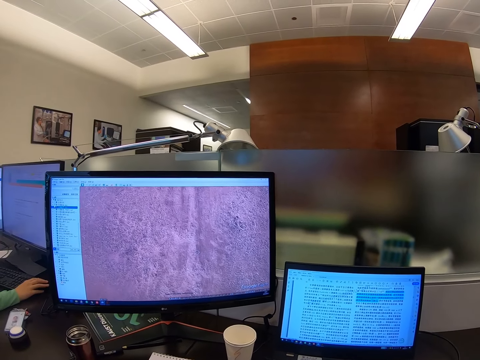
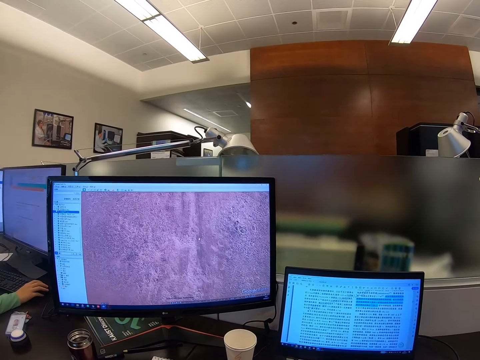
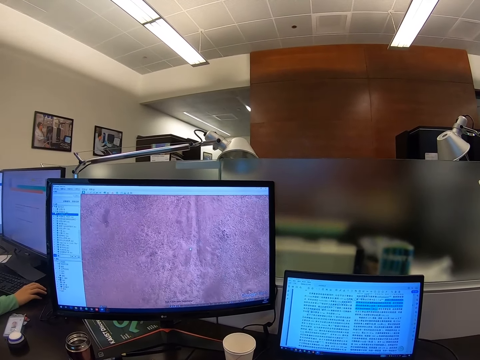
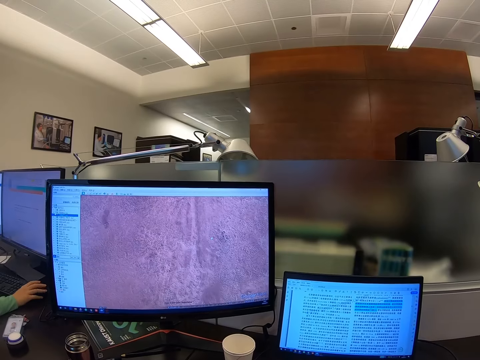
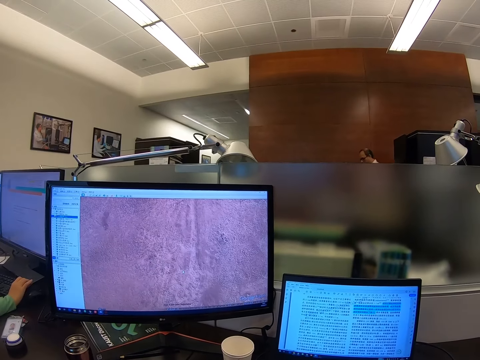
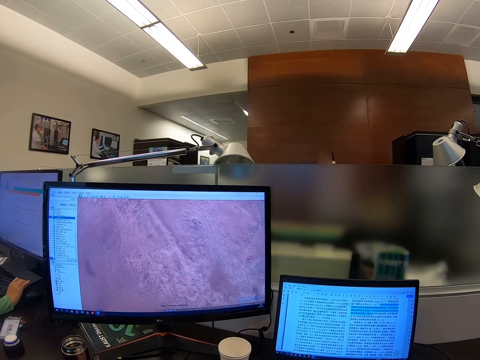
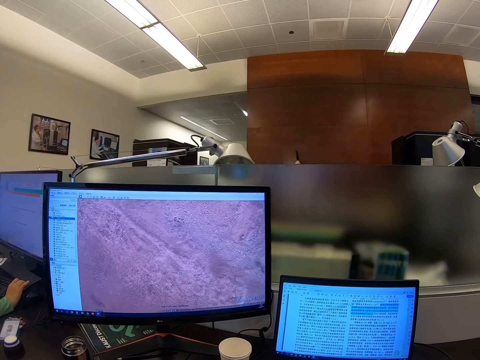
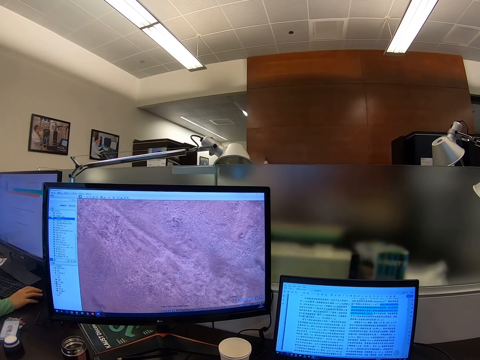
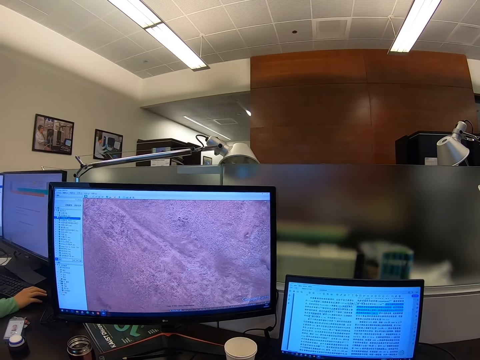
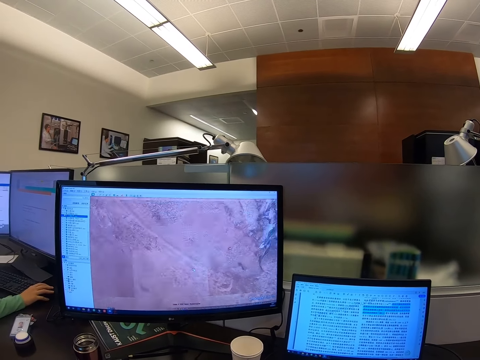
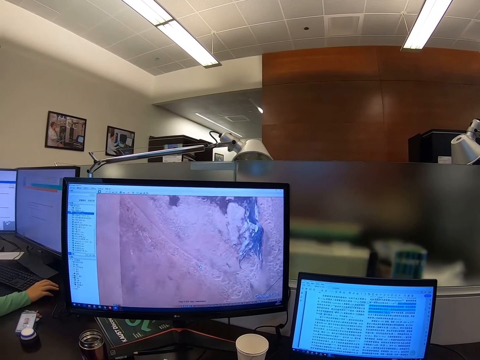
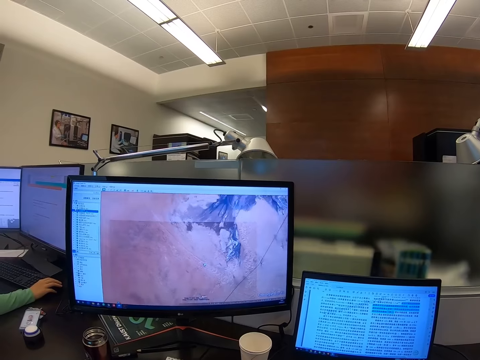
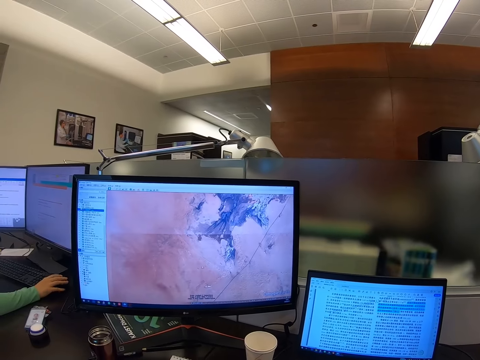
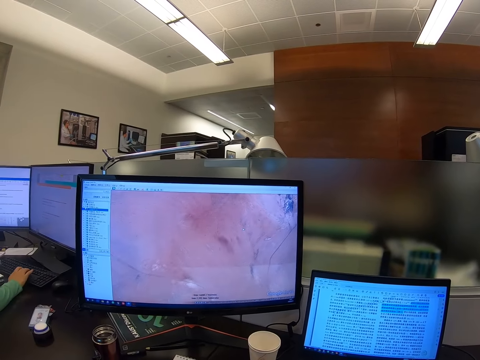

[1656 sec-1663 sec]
The camera wearer scrolls a computer.

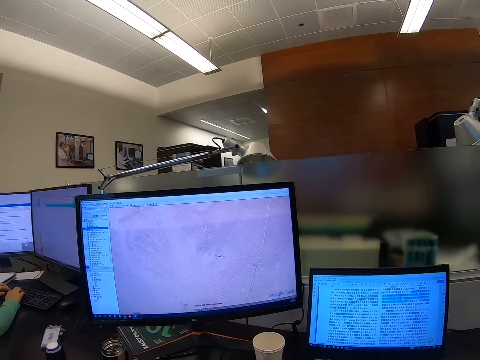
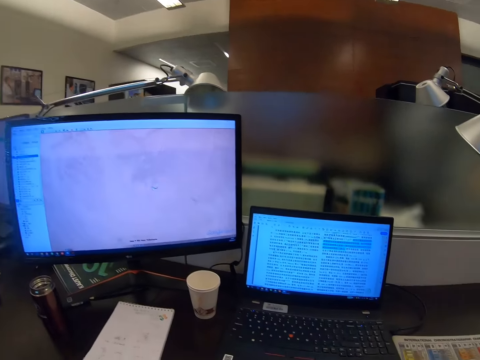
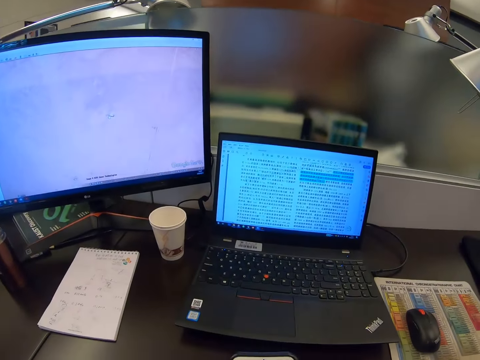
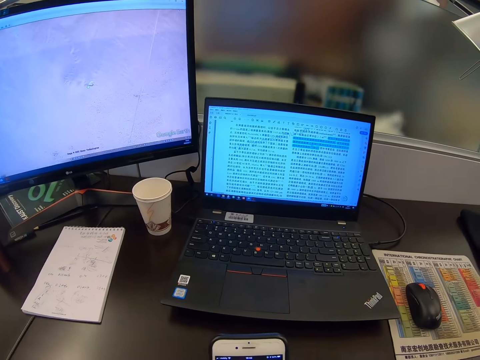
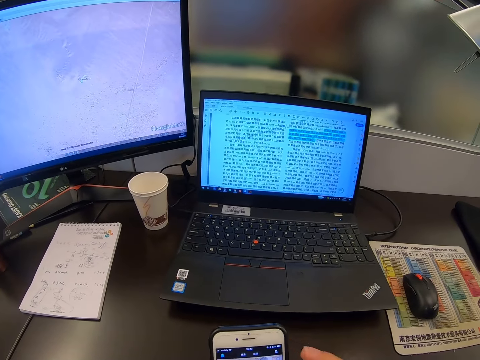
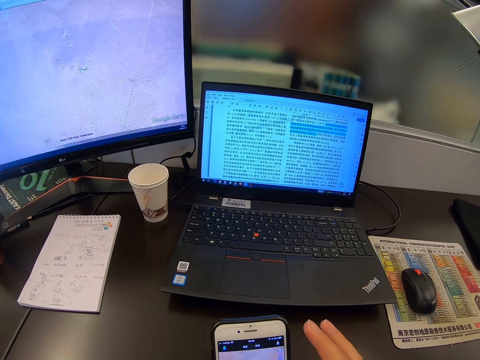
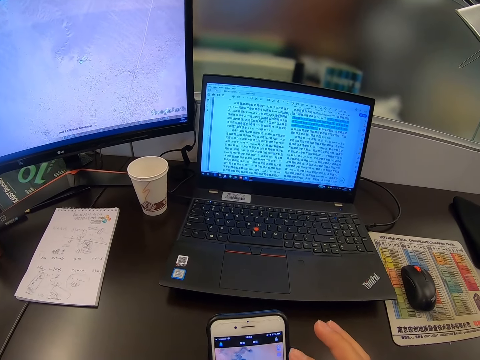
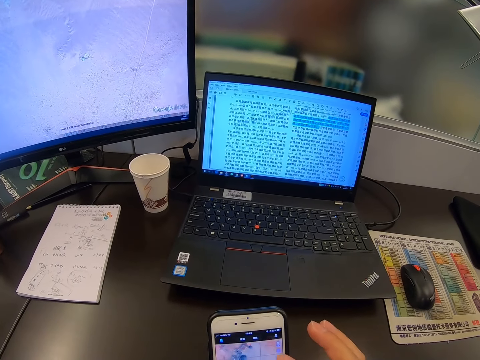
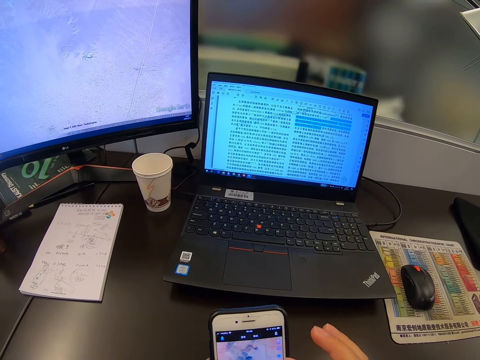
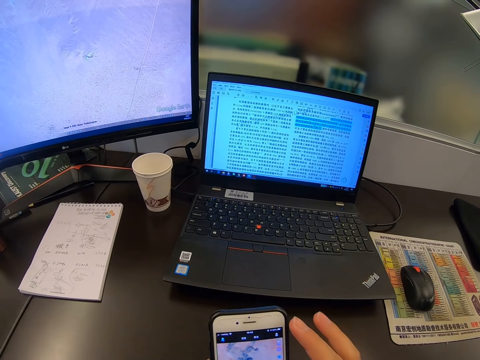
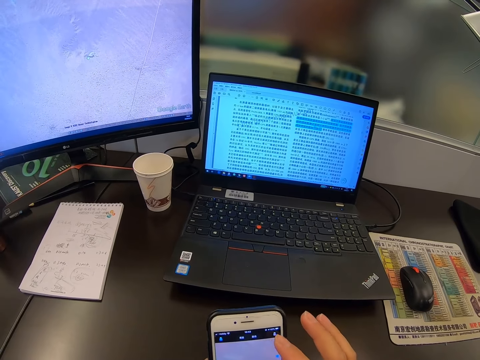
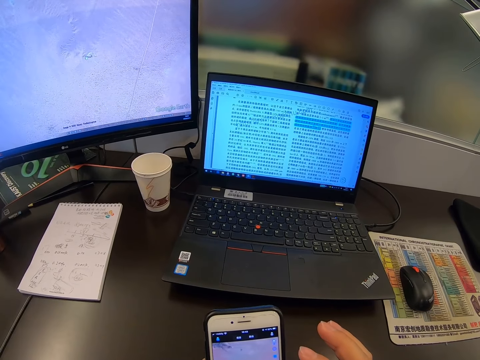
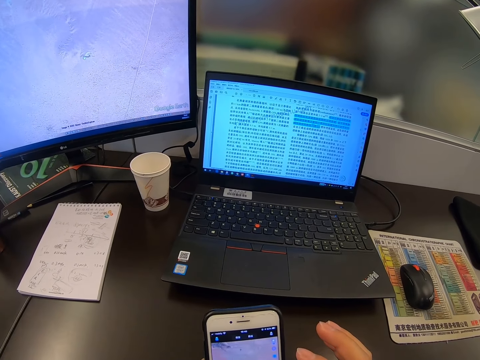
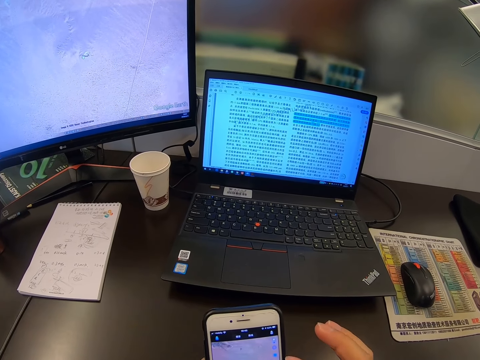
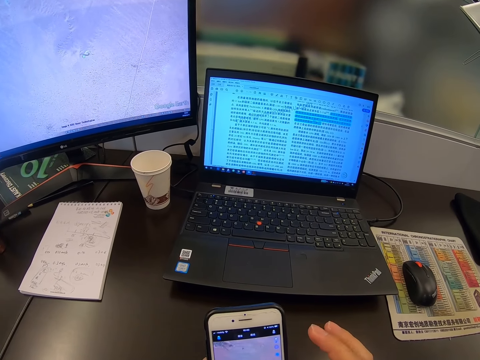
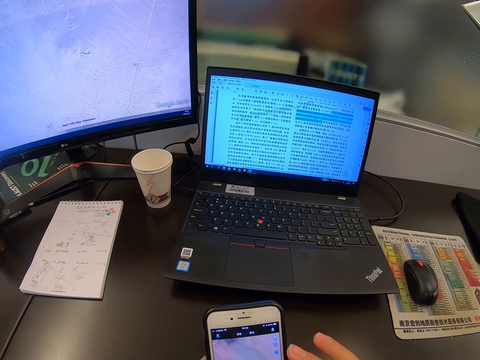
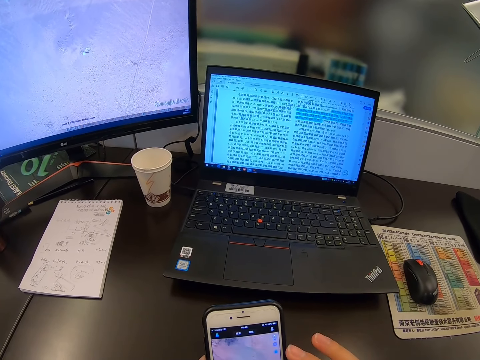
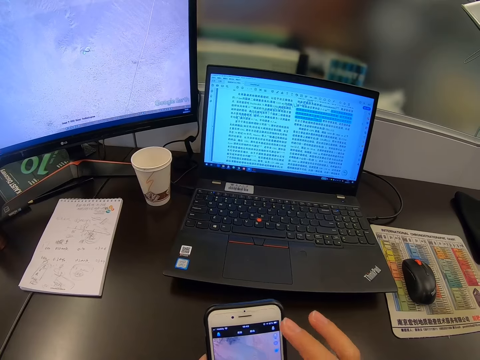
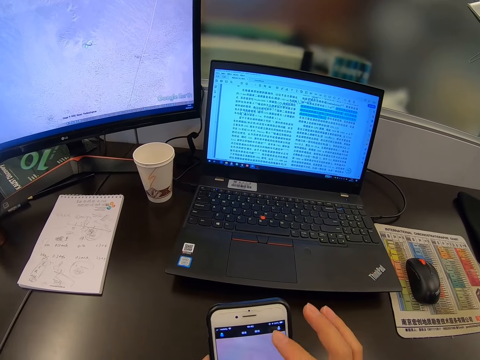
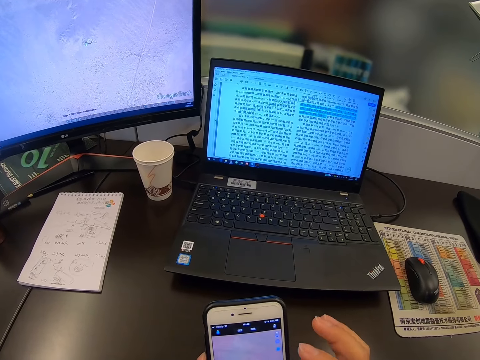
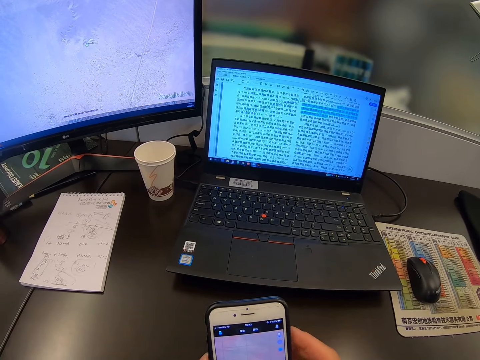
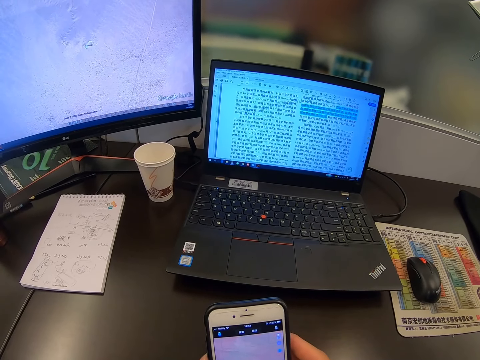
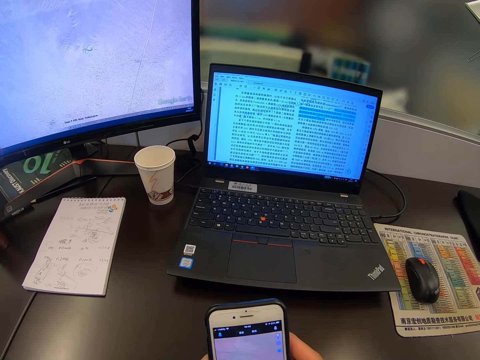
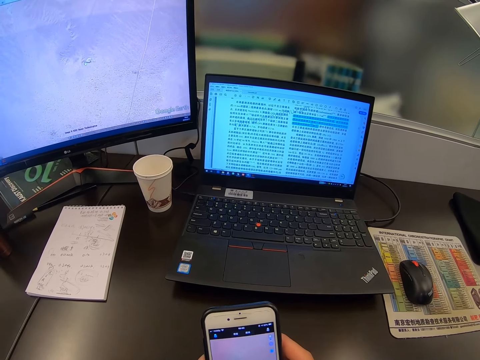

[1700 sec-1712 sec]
The camera wearer scrolls a phone.

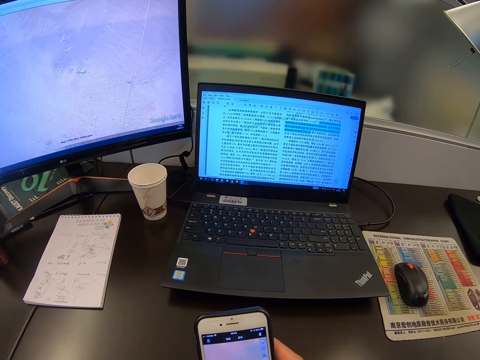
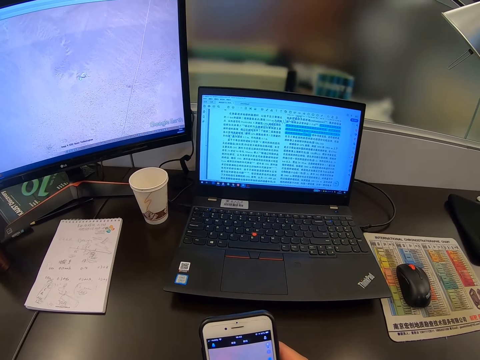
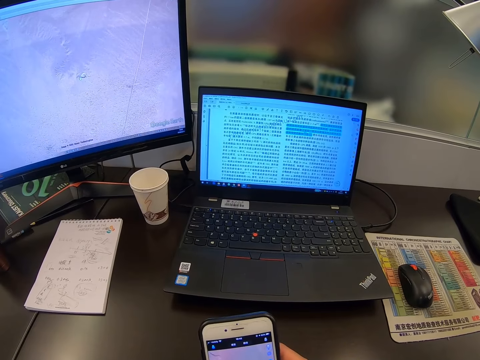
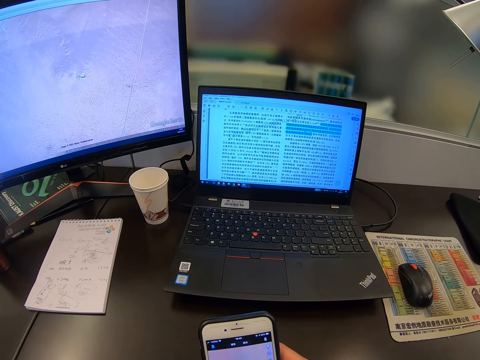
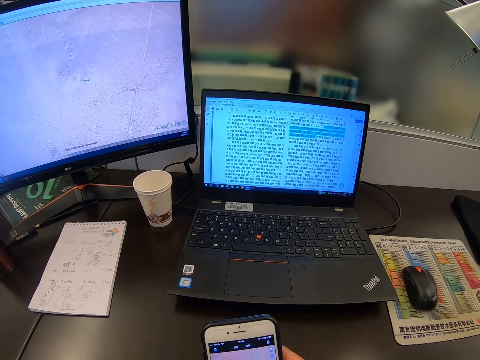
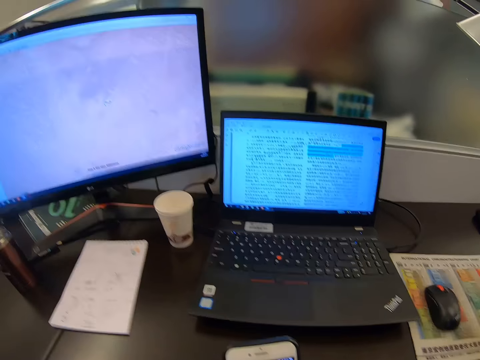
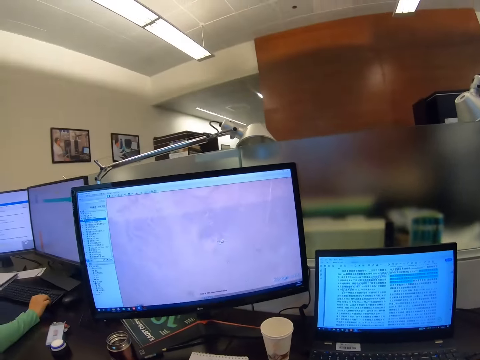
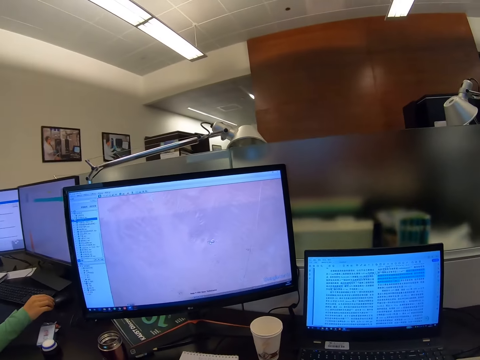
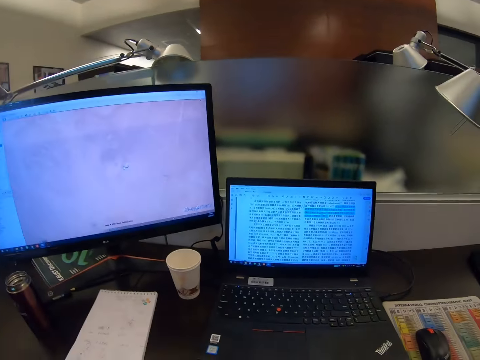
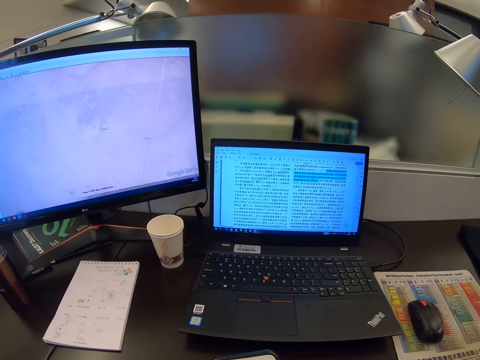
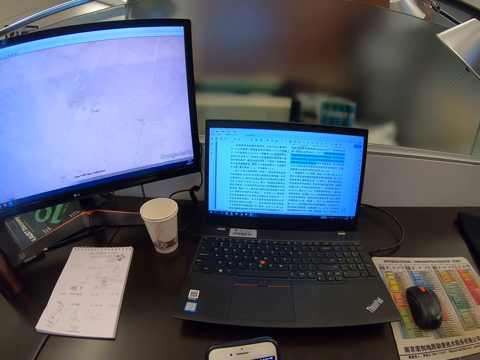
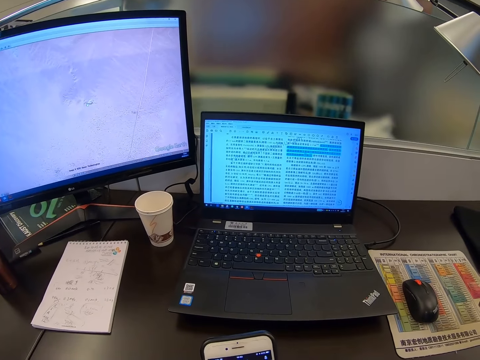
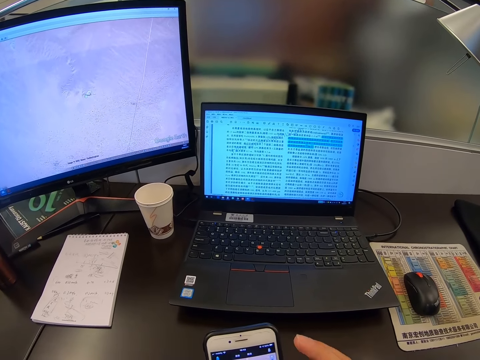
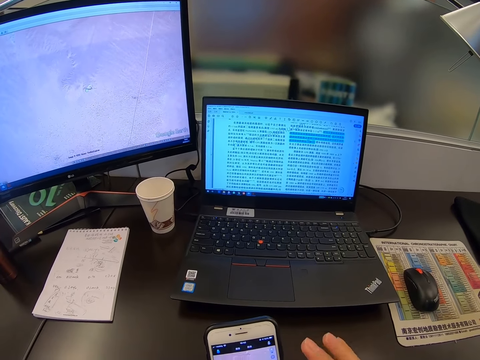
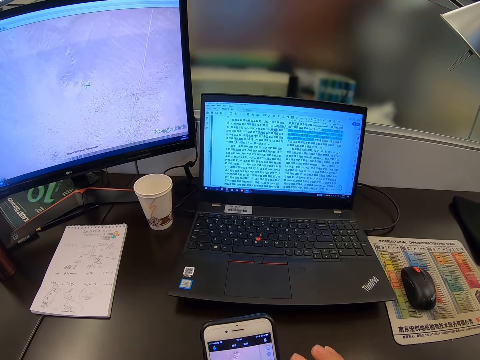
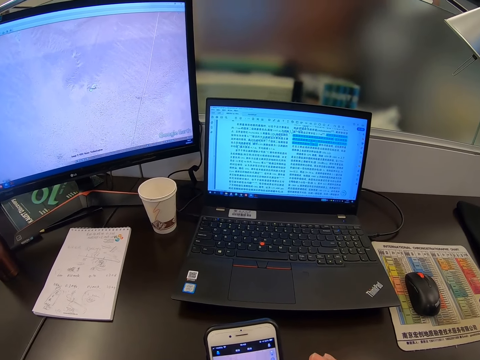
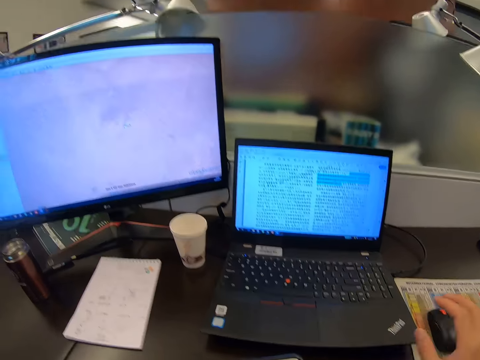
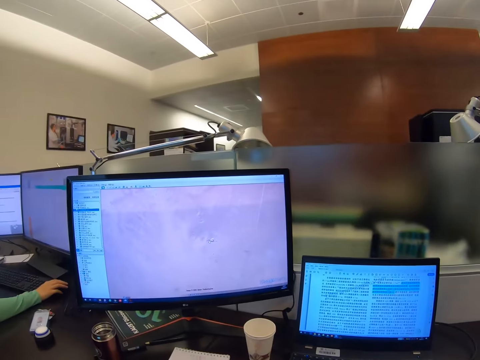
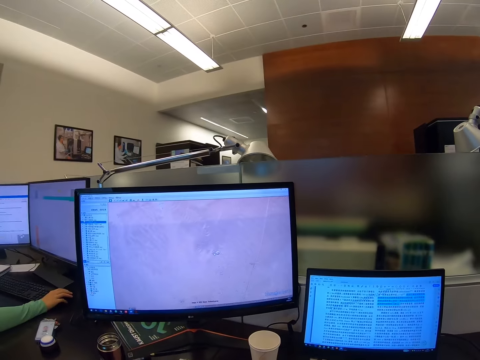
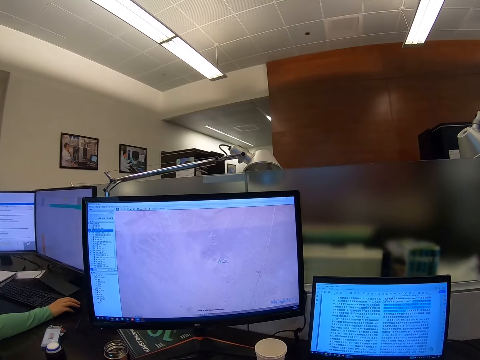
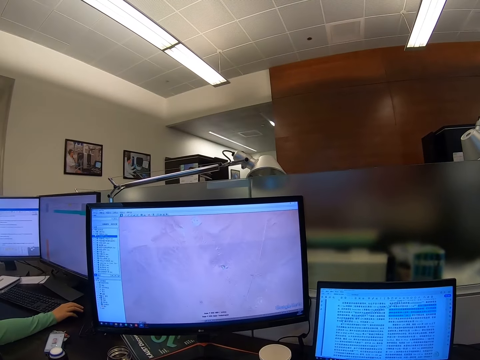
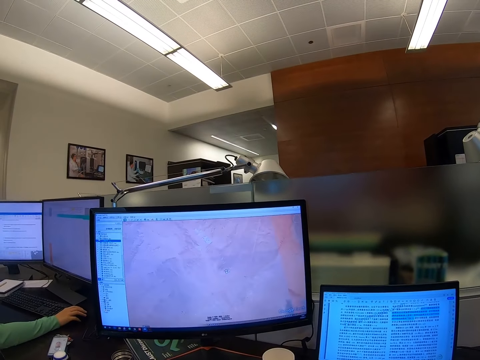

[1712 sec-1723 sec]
The camera wearer stares at the computer. They operate the computer.
